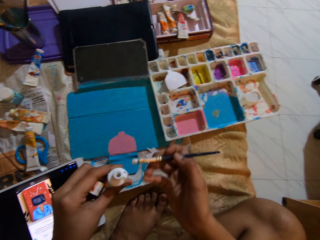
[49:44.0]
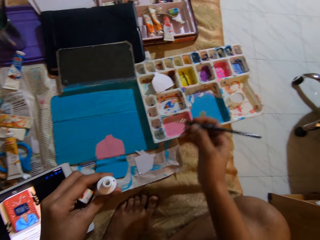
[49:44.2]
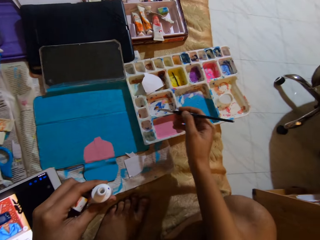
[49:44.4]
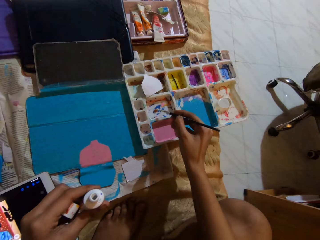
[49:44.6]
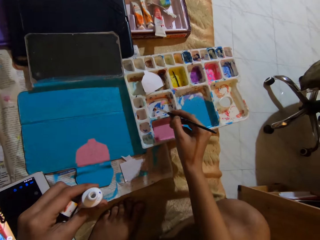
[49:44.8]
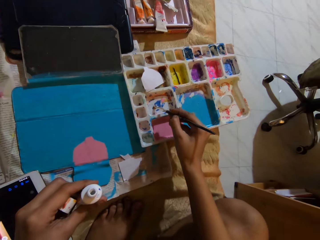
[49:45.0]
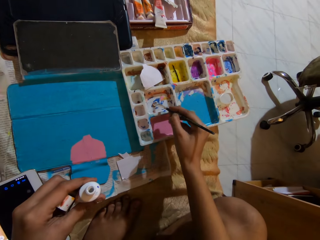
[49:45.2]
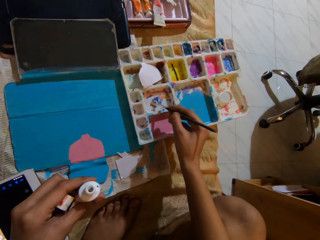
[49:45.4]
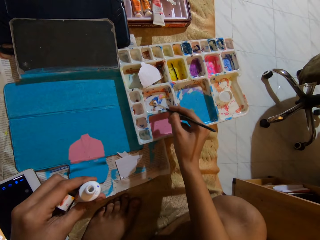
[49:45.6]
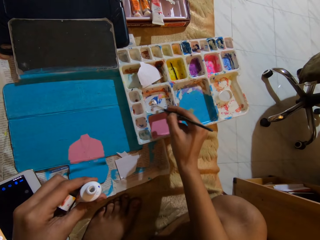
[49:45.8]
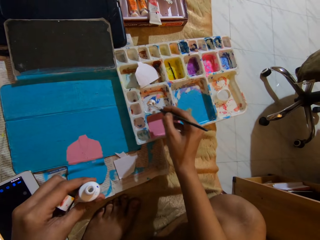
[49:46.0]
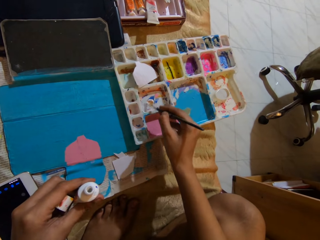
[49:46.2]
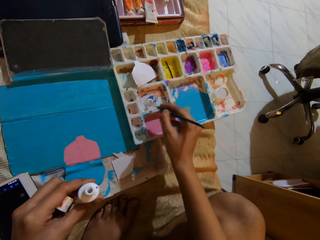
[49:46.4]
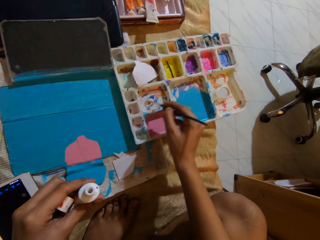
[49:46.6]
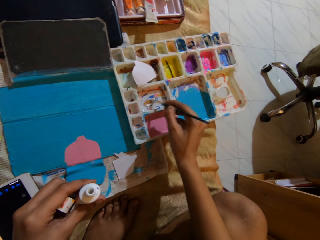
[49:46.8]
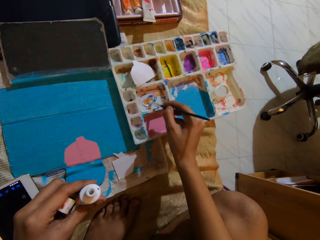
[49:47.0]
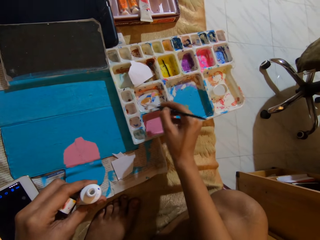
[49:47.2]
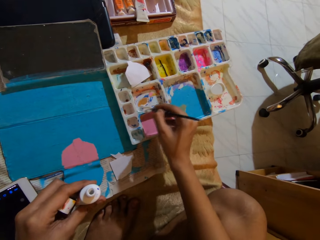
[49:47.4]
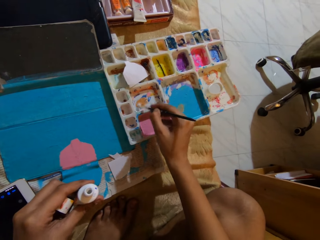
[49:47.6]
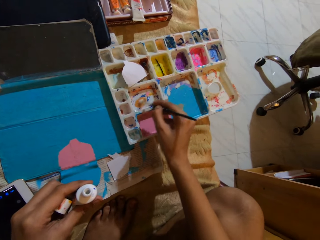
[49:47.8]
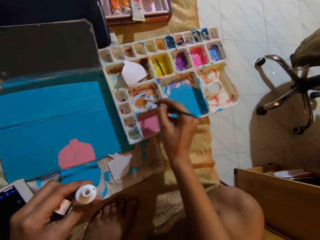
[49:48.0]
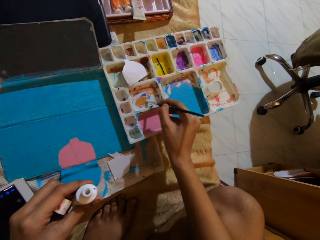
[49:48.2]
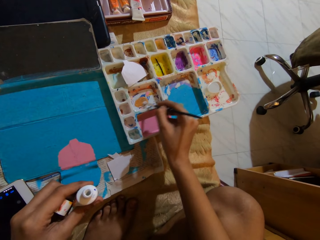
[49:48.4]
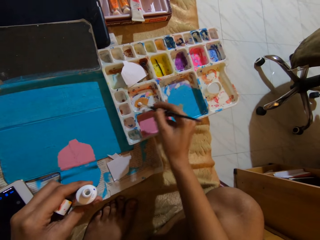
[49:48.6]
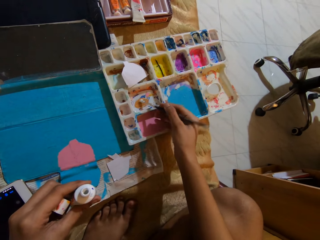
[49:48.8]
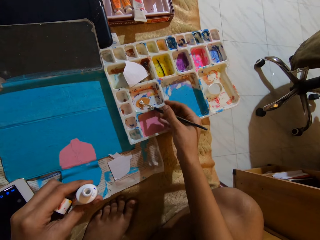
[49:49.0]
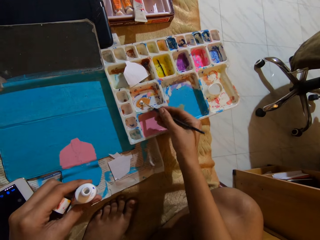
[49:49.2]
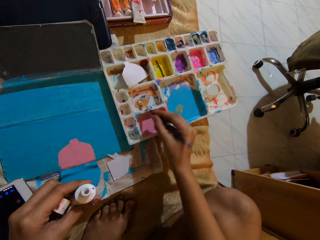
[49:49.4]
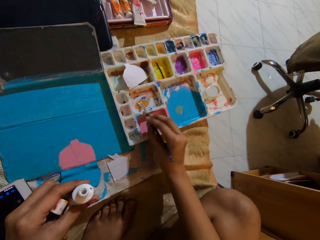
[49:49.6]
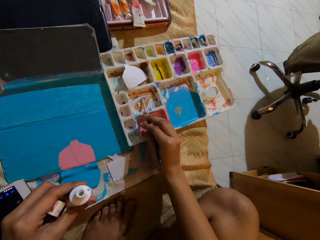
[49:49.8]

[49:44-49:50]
The camera wearer moves the pen brush or paintbrush. She rubs the pen brush on the paint container. She touches the big container with the paintbrush in her right hand.

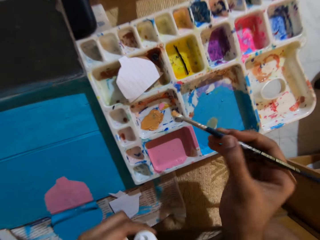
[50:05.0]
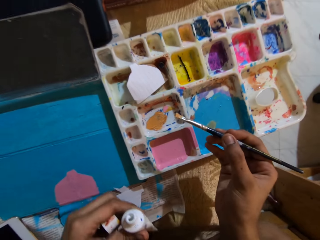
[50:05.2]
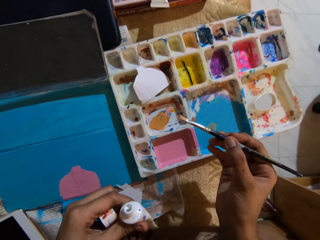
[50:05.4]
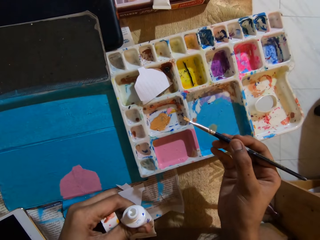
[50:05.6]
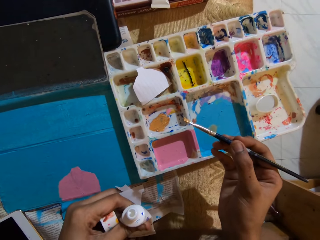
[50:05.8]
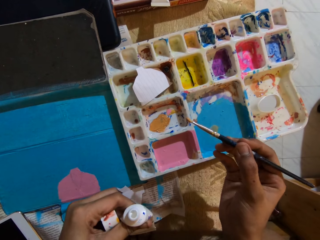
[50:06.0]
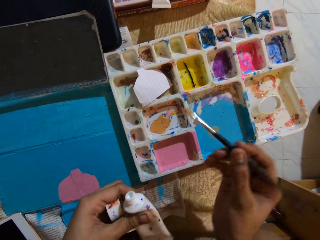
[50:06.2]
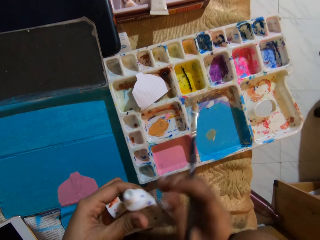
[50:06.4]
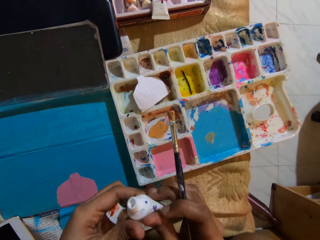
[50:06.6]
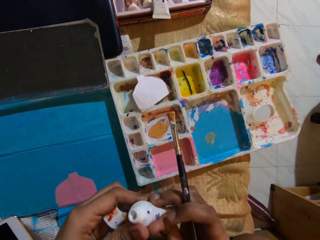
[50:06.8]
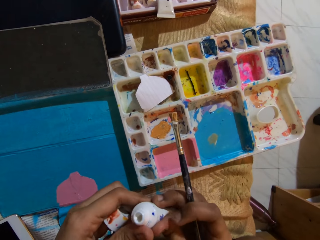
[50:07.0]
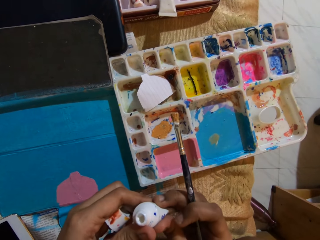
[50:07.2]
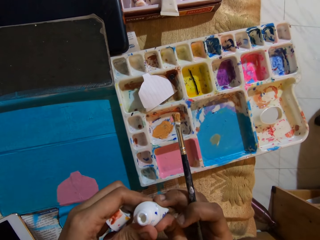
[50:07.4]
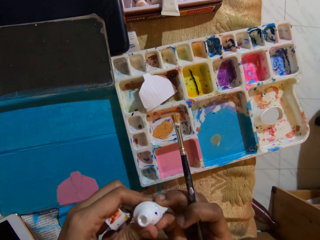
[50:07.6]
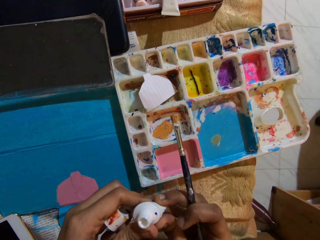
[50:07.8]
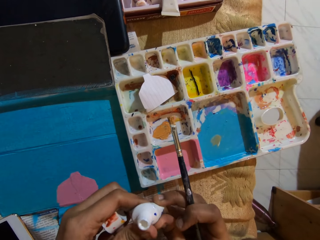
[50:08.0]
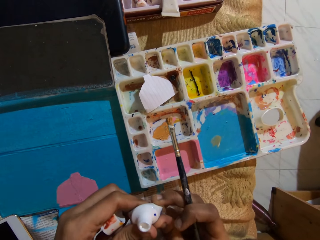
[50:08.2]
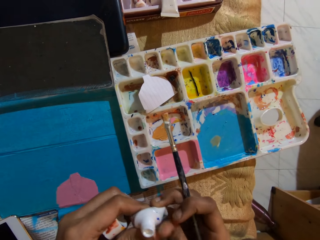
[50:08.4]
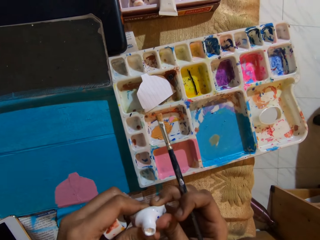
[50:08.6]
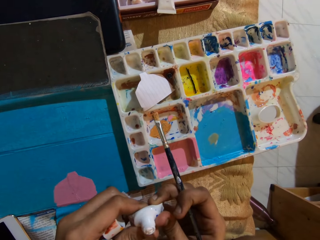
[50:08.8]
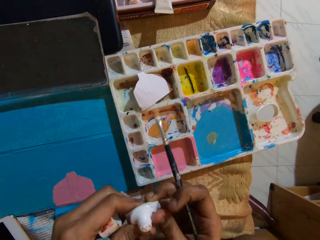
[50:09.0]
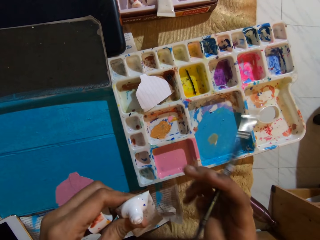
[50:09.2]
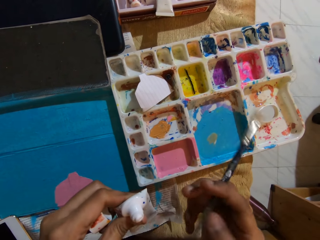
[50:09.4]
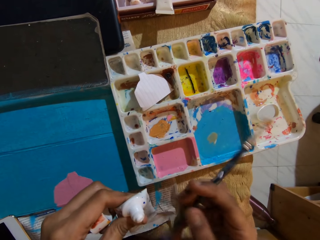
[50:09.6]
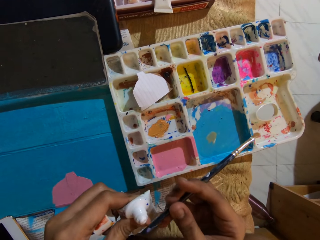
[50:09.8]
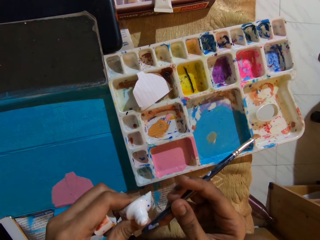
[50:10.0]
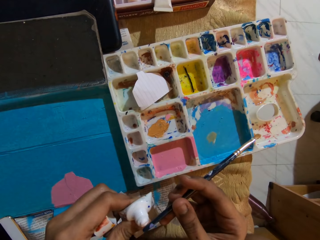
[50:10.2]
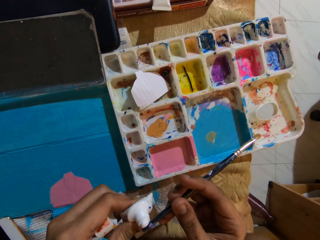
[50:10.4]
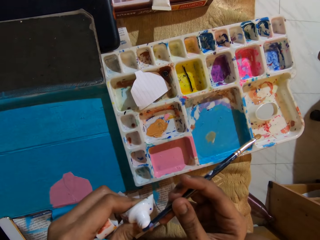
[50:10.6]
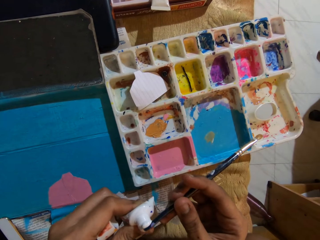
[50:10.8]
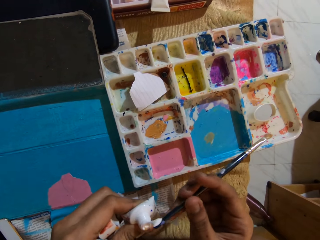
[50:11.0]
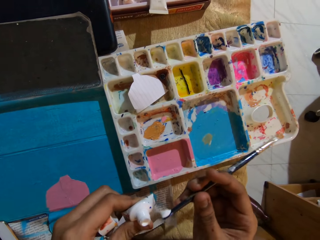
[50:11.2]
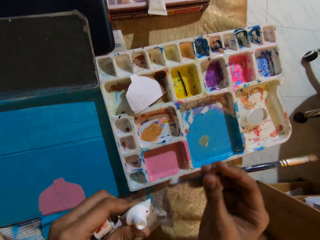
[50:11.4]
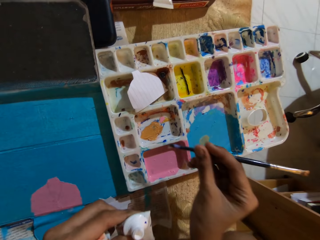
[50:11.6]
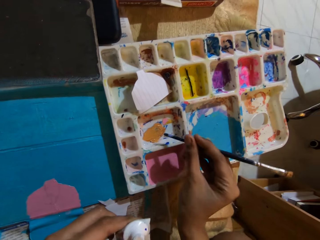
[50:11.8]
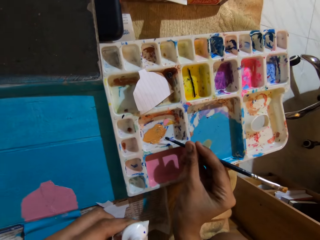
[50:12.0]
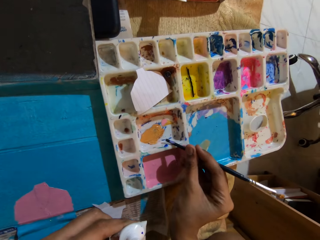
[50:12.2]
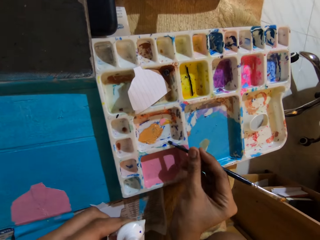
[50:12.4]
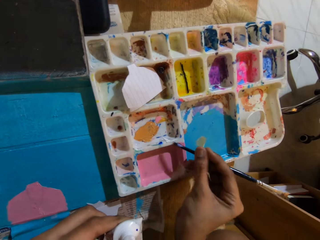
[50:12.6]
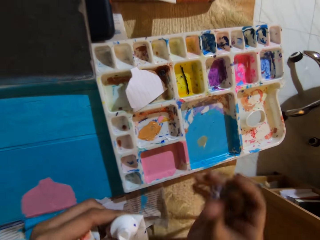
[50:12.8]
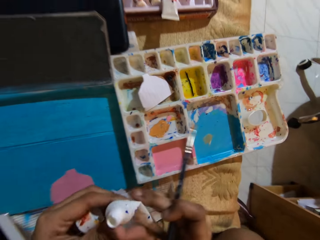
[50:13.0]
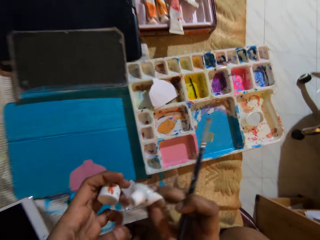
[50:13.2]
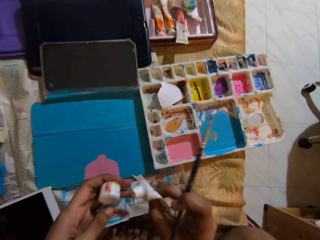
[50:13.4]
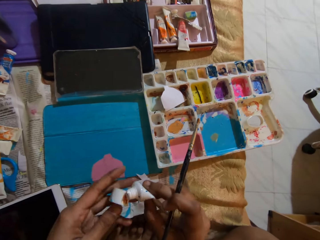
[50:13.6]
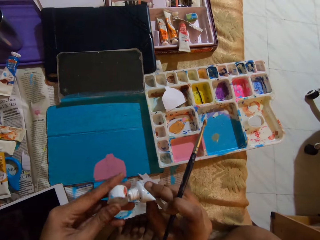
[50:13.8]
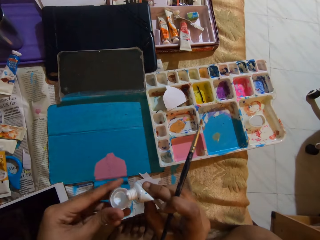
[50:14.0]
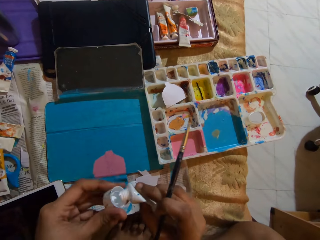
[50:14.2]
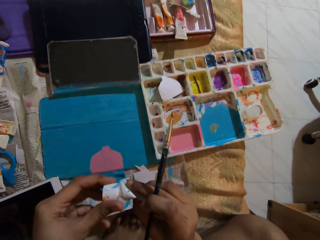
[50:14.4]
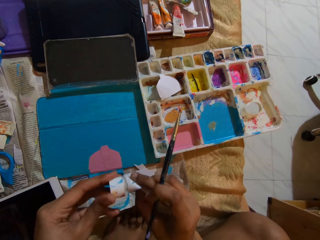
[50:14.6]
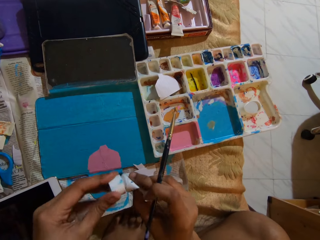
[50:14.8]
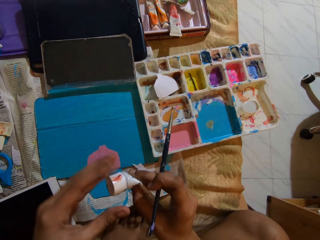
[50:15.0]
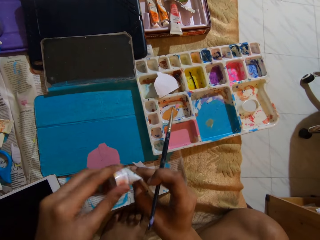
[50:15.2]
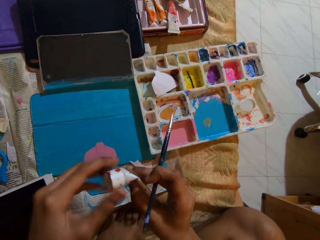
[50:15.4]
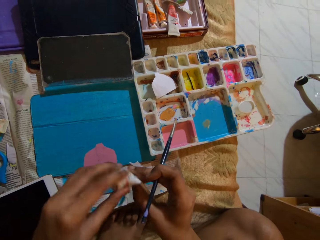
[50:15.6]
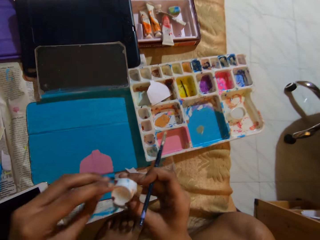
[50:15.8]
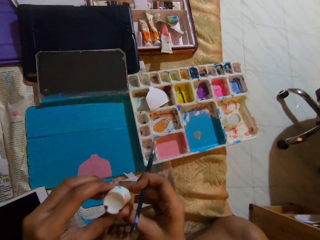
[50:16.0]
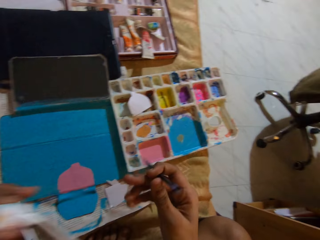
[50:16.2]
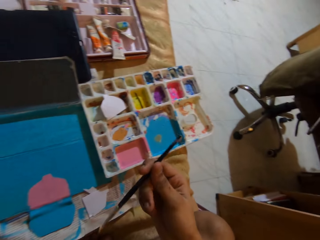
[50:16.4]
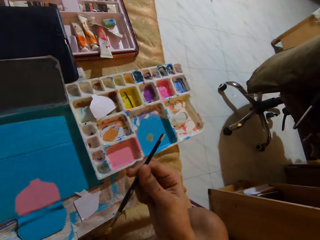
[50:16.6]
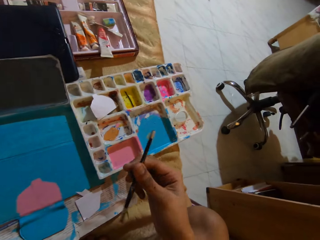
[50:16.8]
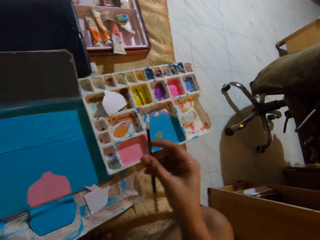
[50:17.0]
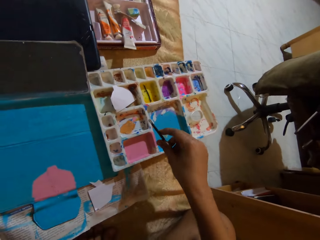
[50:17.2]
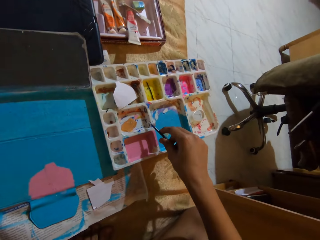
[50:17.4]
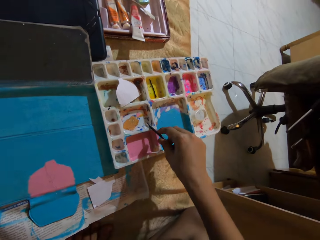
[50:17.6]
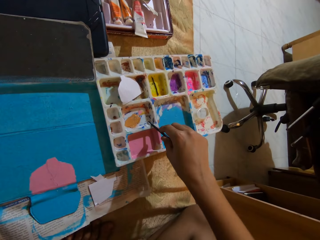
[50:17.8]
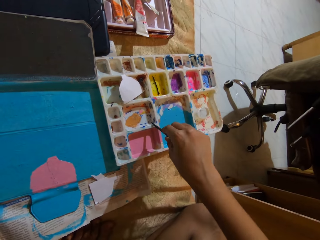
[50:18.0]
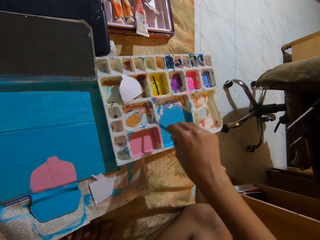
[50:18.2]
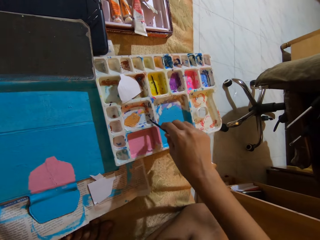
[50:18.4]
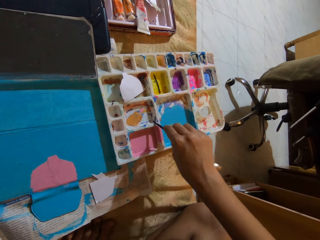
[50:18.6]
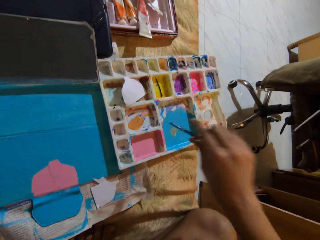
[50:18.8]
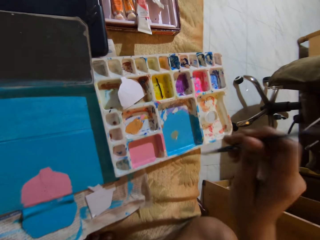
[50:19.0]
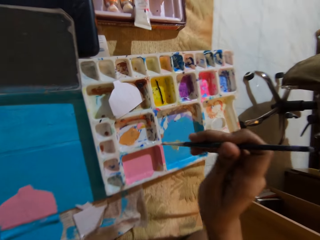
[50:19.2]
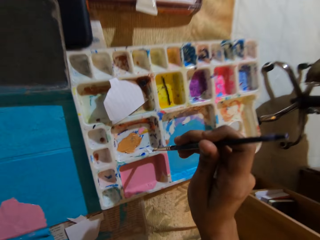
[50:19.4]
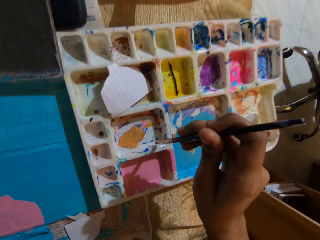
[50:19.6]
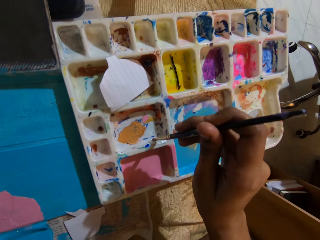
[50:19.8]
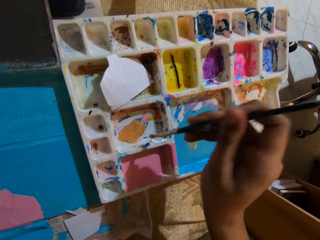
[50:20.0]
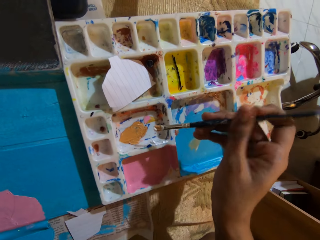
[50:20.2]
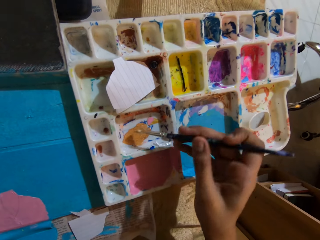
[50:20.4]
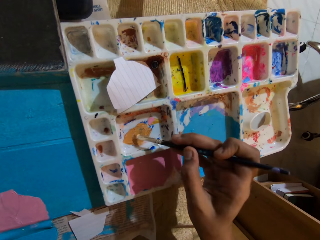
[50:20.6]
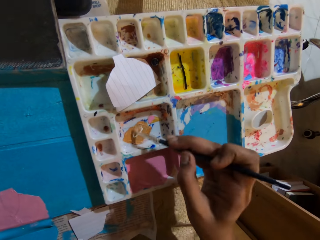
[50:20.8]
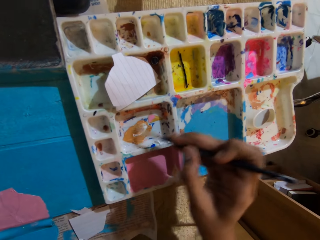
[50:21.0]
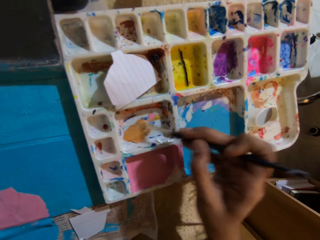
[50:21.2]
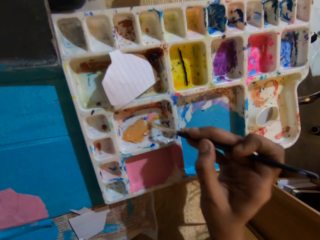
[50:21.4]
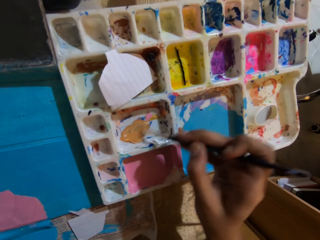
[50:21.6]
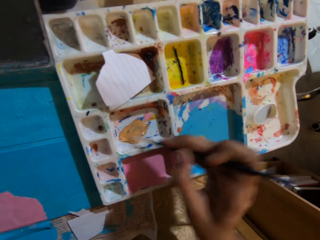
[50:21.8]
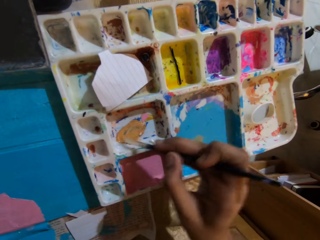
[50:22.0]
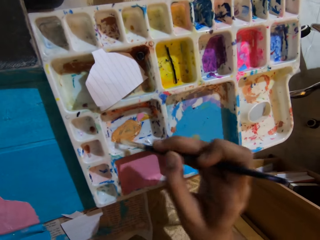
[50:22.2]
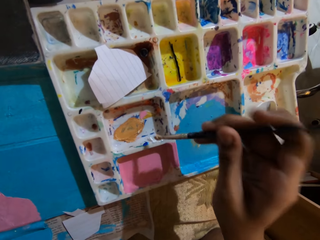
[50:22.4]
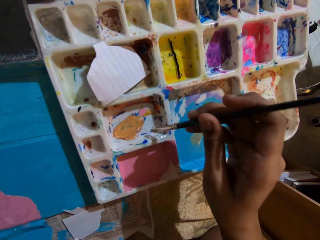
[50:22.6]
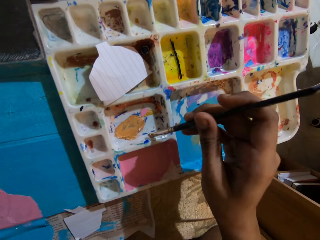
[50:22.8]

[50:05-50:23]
The camera wearer presses the tube of paint with both hands. She holds the tube of paint with her left hand. She wipes the ink with the pen brush or paintbrush. She takes paint from the tube of paint in her left hand with the paintbrush in her right hand. She rubs the ink on the container with the pen brush. She scrapes the paint from the paintbrush in her right hand with the paint palette. She passes the tube of paint from her left hand to her right hand. She covers the tube of paint in her right hand with the cap, with her left hand. She passes the tube of paint from her right hand to her left hand. She scrapes the paint from the paintbrush in her right hand with the paint palette. She takes the paint from the paint palette with the paintbrush in her right hand. She rubs the ink on the container with the pen brush. She mixes the paint in the paint palette with the paintbrush in her right hand.
